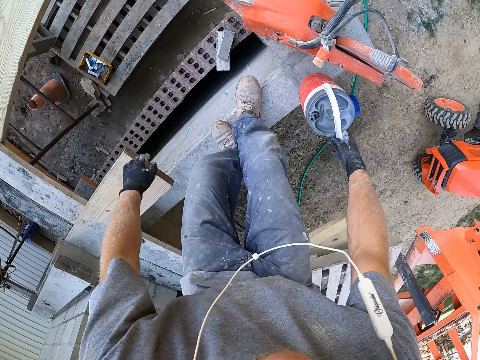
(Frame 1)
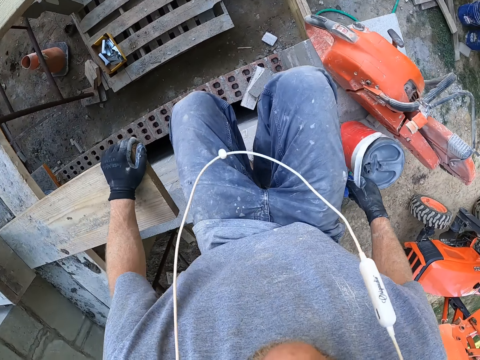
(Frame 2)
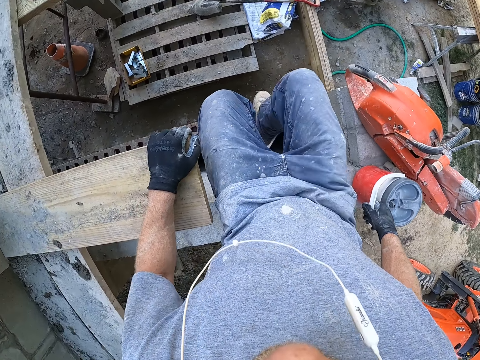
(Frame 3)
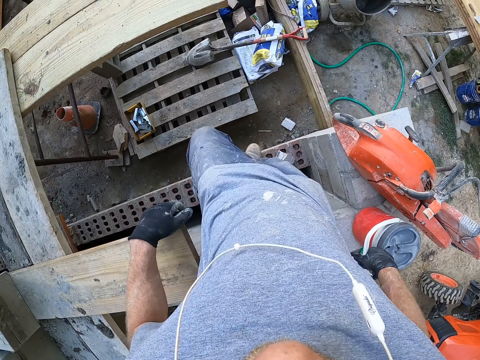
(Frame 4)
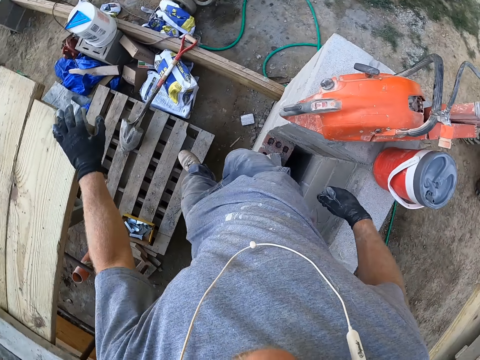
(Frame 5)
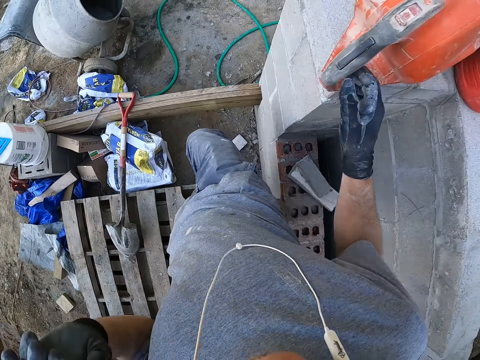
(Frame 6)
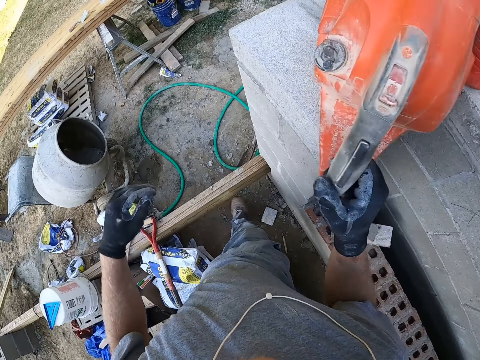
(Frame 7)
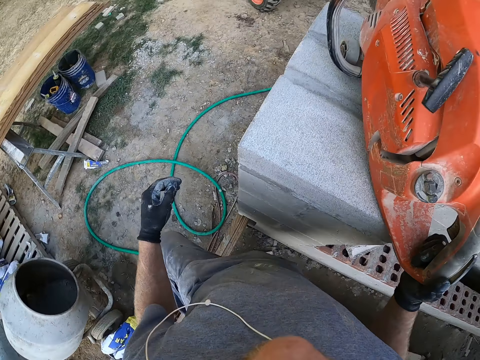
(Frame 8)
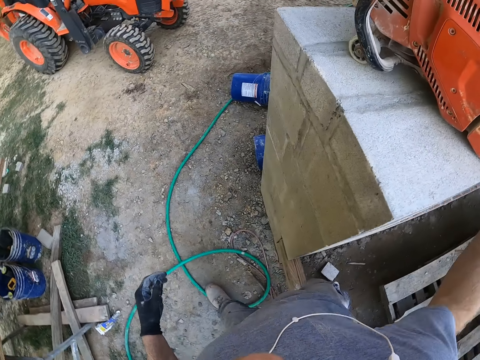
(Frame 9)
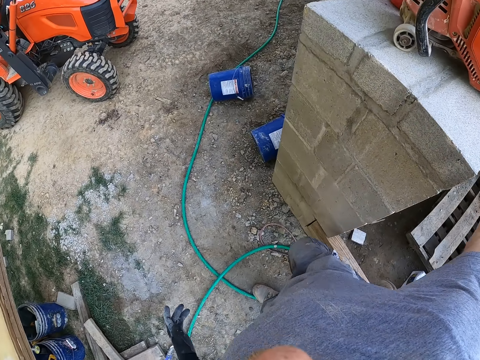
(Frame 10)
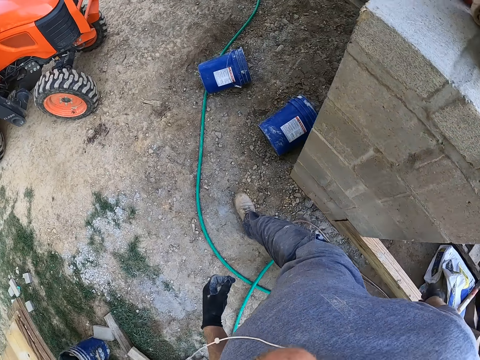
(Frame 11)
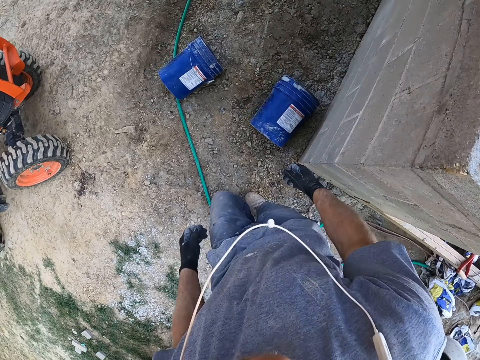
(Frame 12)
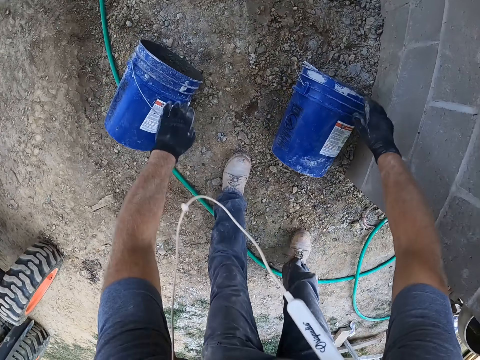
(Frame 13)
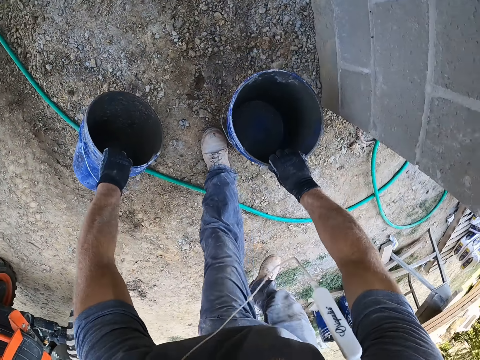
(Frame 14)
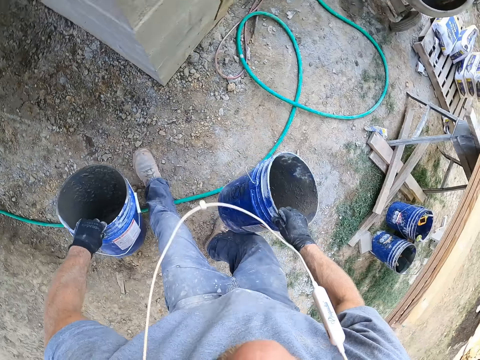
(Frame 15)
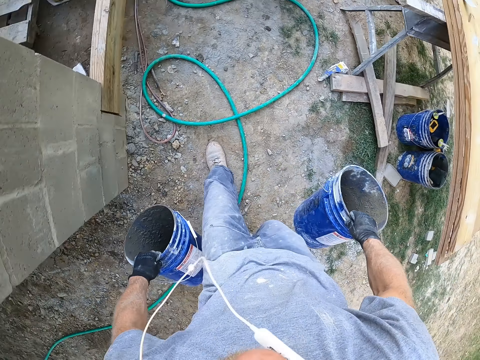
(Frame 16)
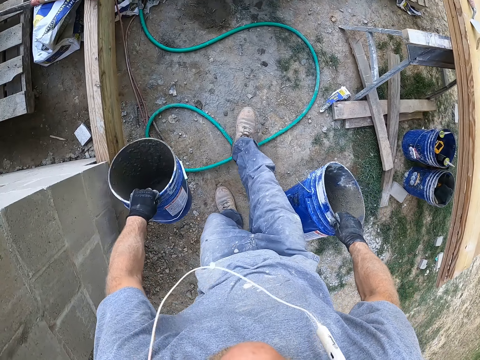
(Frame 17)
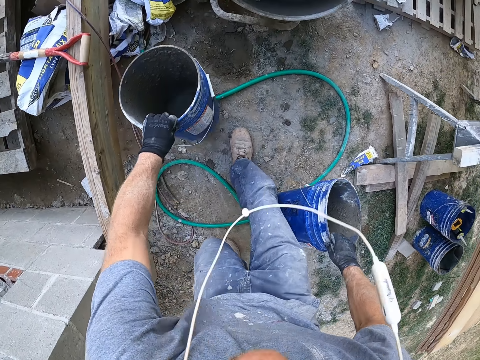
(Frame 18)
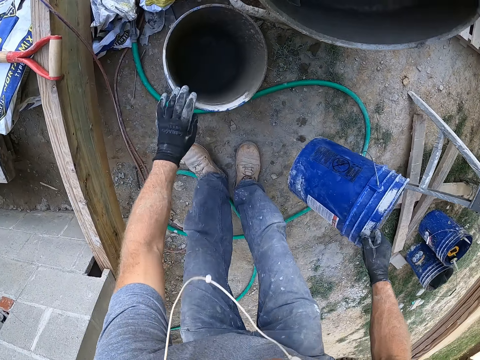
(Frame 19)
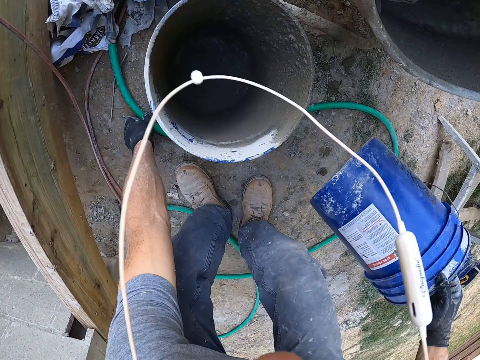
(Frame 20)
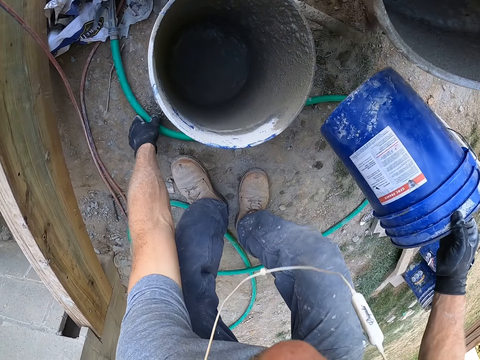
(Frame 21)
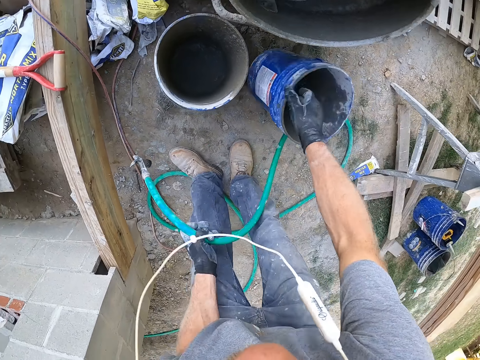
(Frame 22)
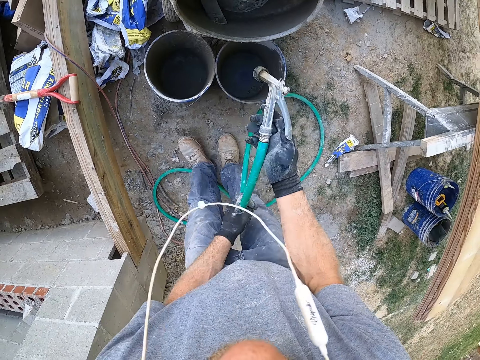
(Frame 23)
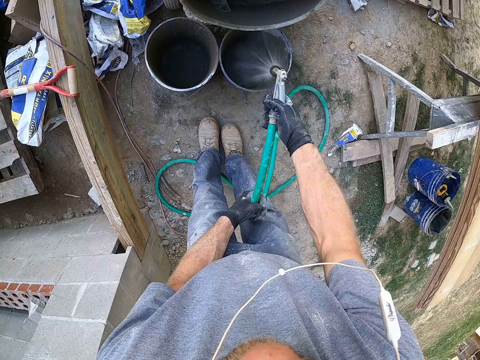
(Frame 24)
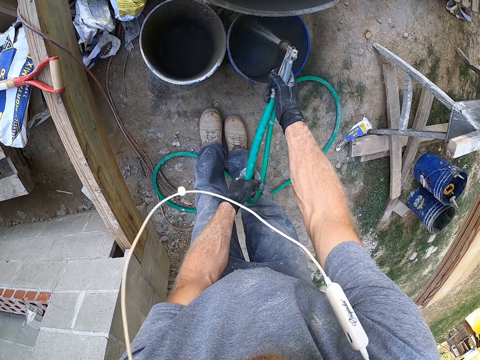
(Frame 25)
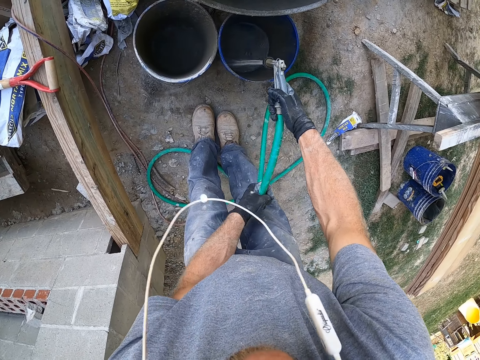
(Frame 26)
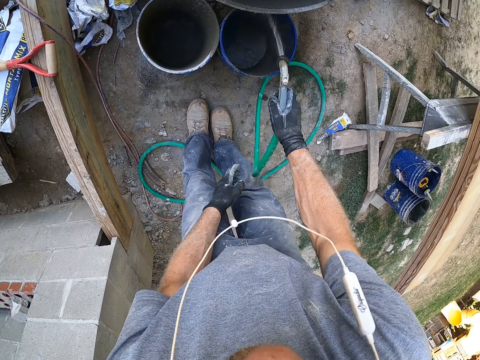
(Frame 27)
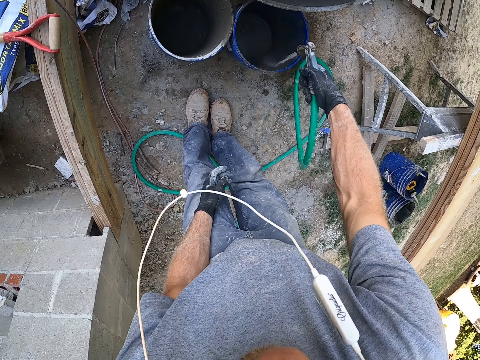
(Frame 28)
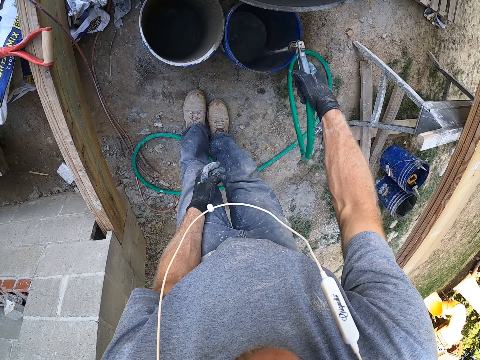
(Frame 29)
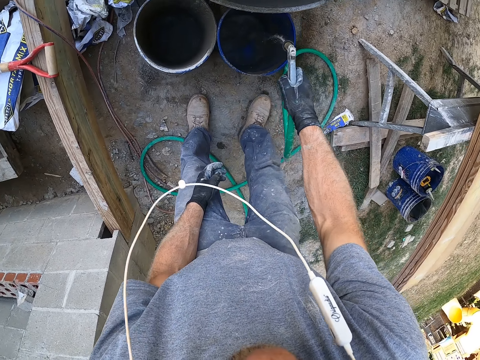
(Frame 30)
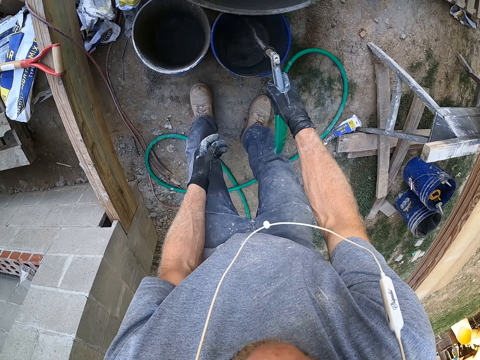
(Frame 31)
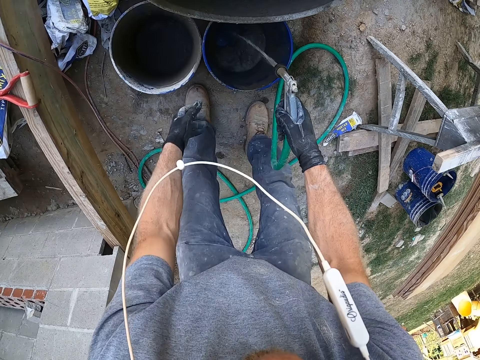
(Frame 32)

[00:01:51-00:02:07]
The camera wearer goes down from the construction. They walk. They pick a bucket from the ground. They walk around. They put the bucket on the ground. They pick the tap from the ground. They put the bucket on the ground. They rinse the bucket with water. They put water inside the bucket.

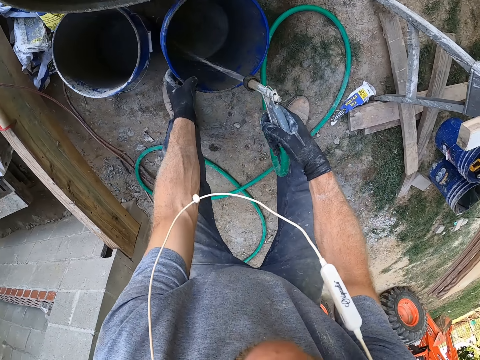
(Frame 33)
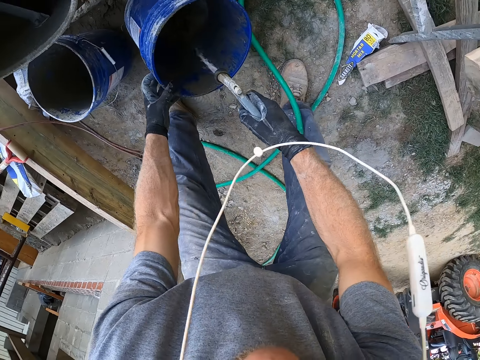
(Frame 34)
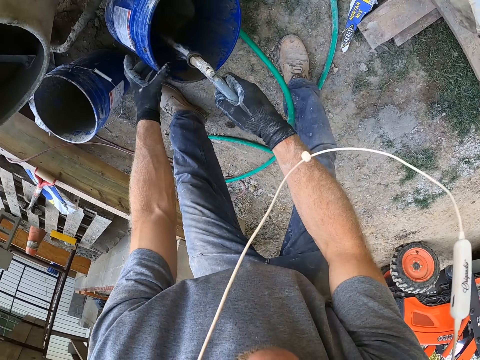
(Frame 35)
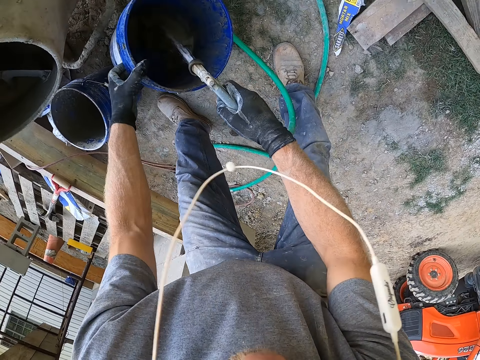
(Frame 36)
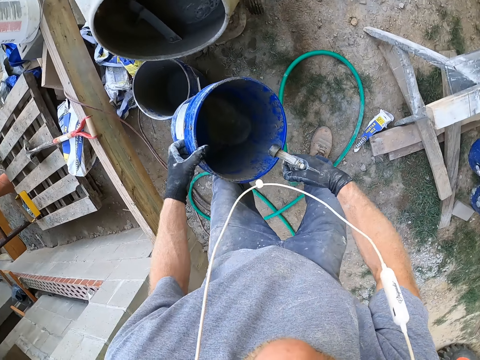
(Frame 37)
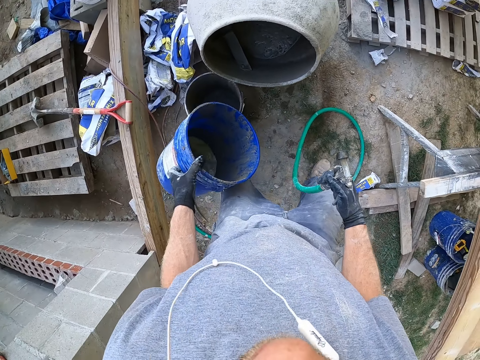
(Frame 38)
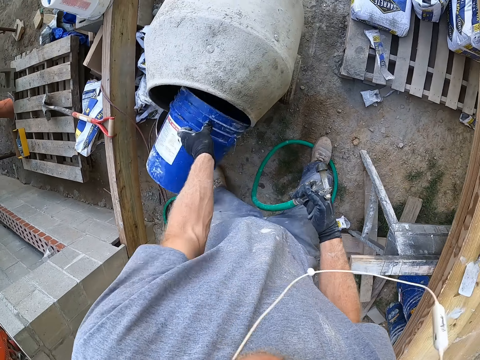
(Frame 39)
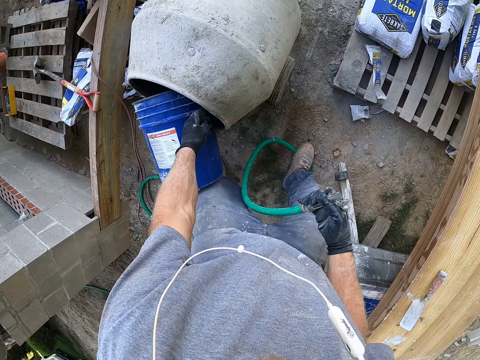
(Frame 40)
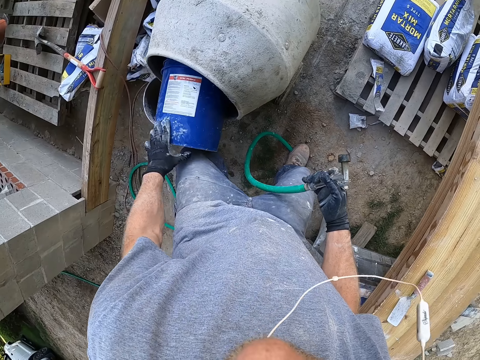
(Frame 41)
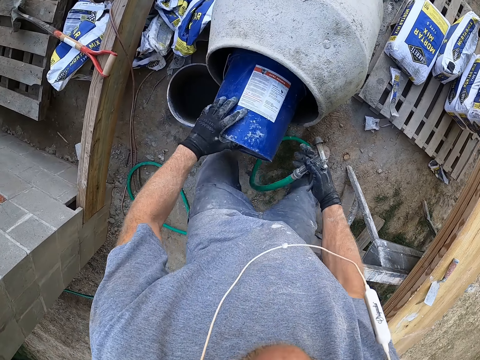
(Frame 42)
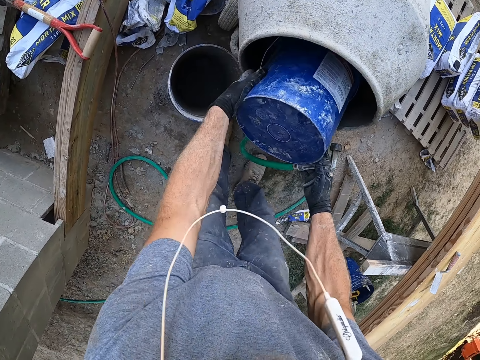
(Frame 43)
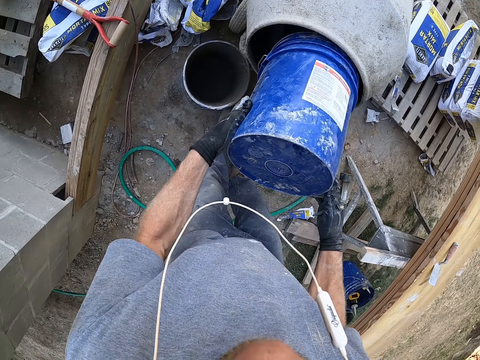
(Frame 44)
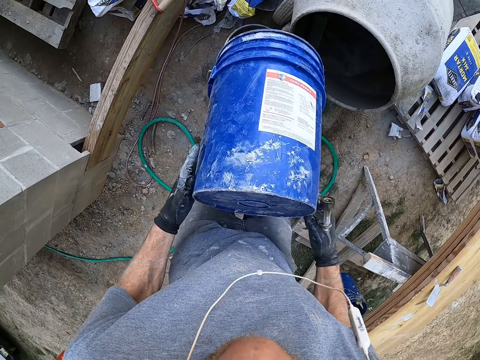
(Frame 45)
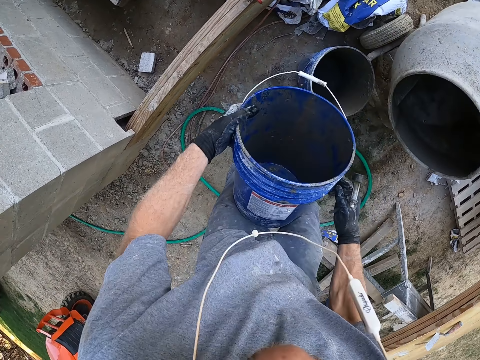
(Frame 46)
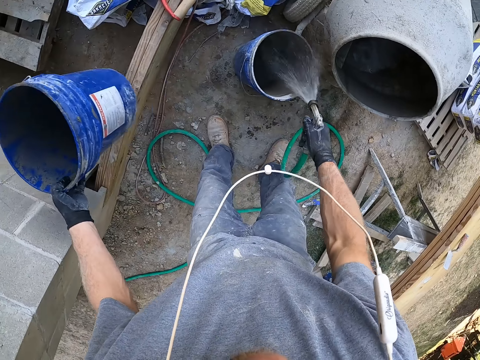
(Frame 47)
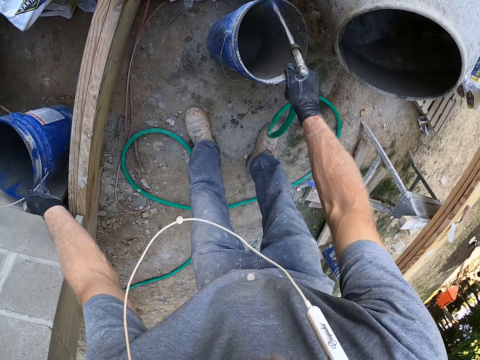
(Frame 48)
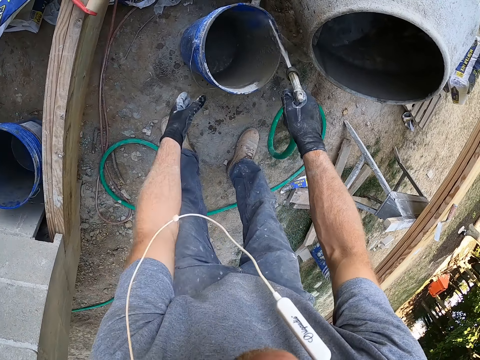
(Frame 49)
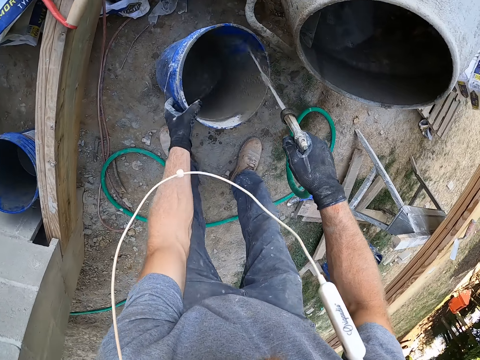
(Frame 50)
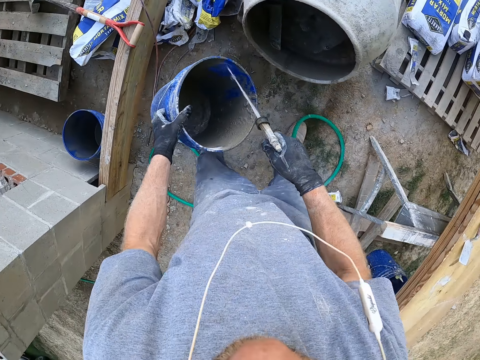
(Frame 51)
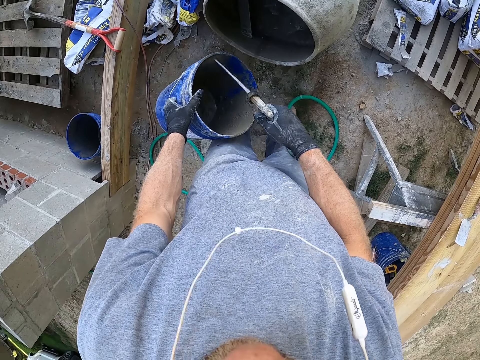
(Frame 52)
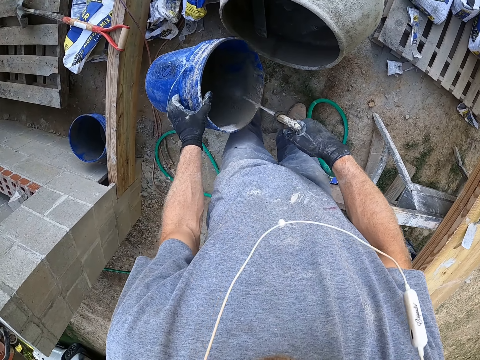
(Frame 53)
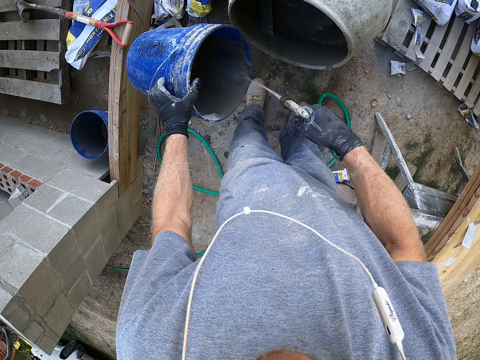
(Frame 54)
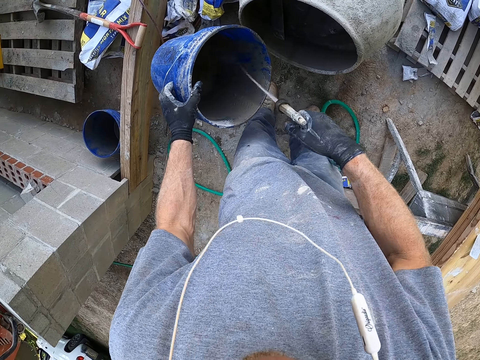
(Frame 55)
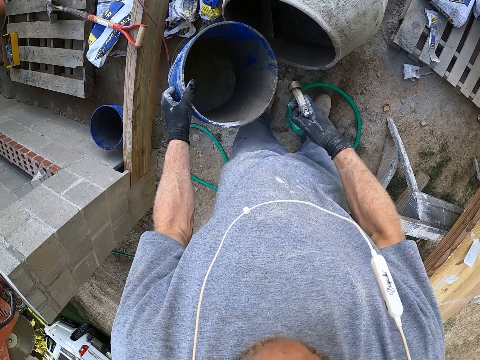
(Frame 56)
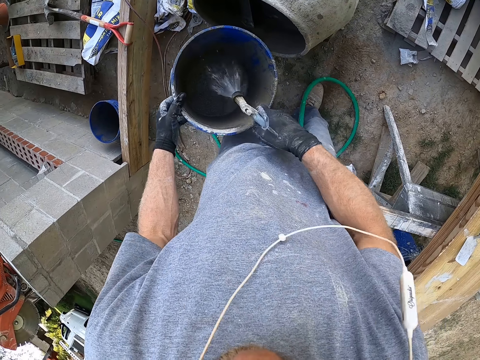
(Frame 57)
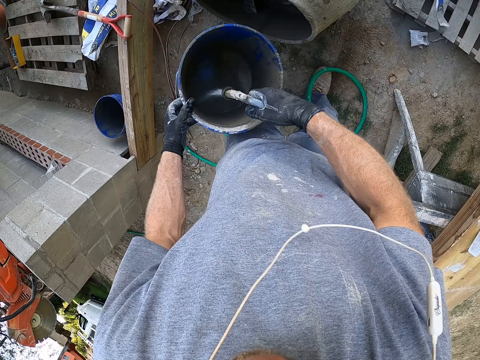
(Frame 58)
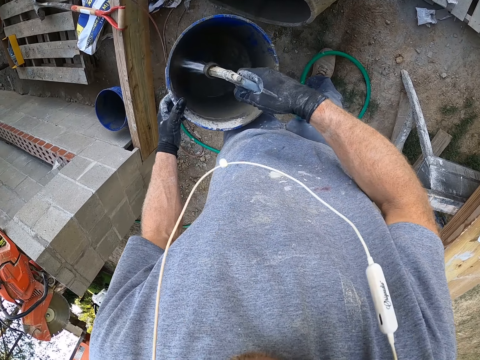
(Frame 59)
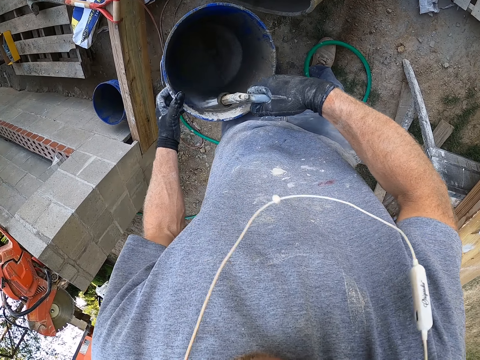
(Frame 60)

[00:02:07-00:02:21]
The camera wearer lifts the bucket from the ground. They pour water into the concrete mixer. They remove the bucket from the mixer. They put the bucket on the ground. They rinse the bucket. They pour water into the bucket.
